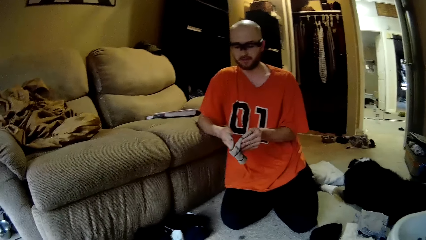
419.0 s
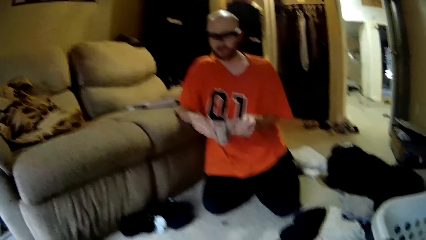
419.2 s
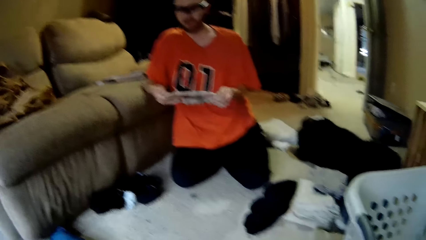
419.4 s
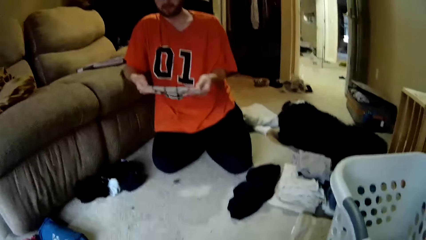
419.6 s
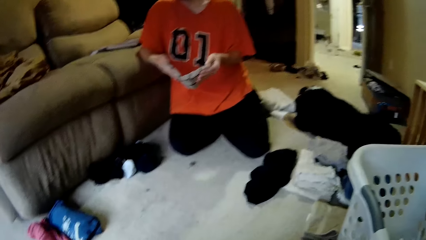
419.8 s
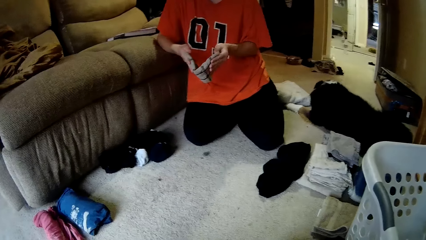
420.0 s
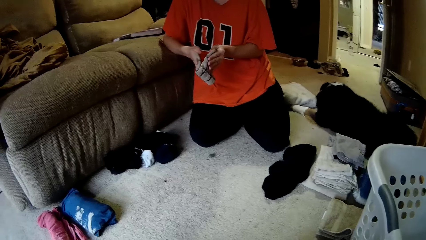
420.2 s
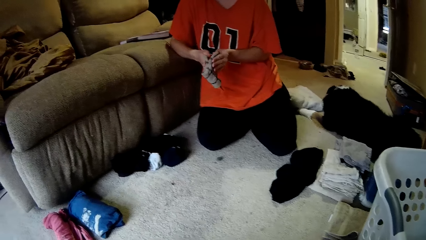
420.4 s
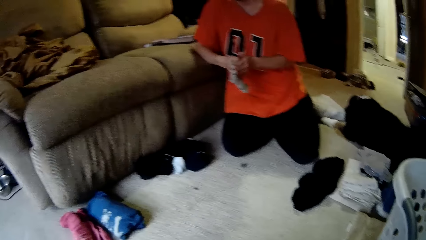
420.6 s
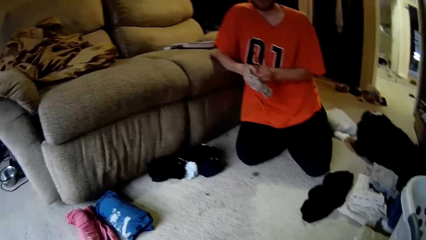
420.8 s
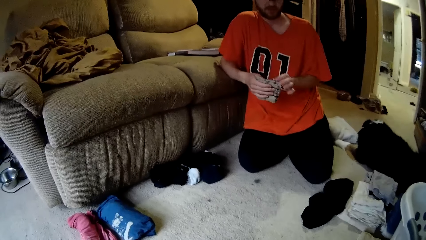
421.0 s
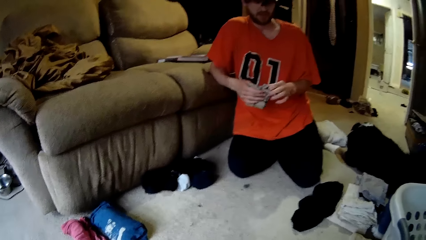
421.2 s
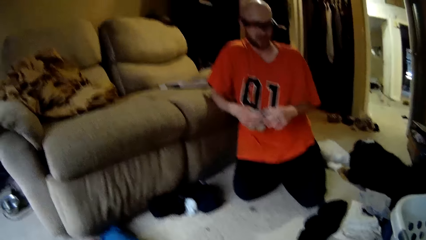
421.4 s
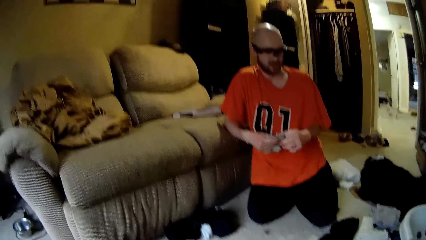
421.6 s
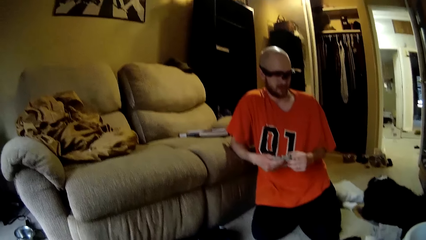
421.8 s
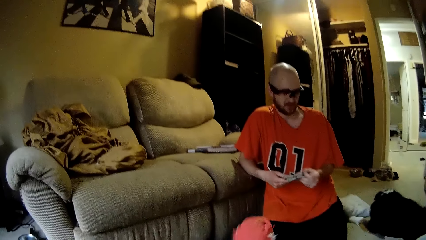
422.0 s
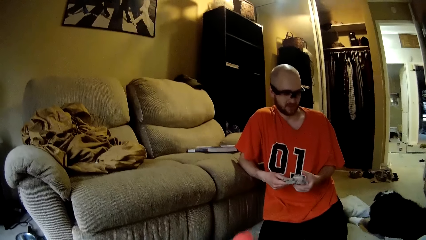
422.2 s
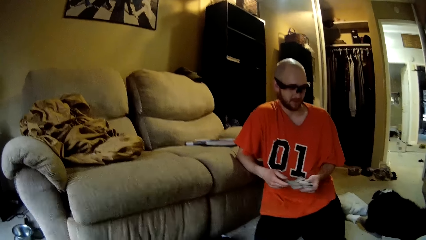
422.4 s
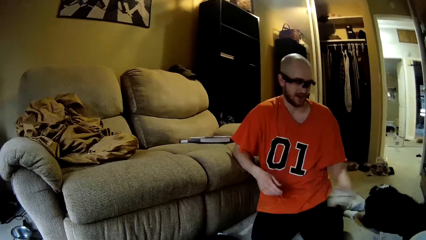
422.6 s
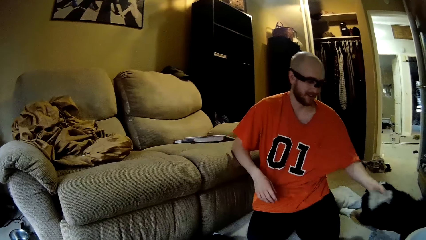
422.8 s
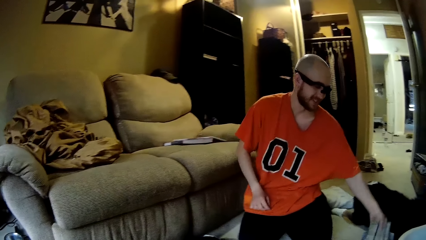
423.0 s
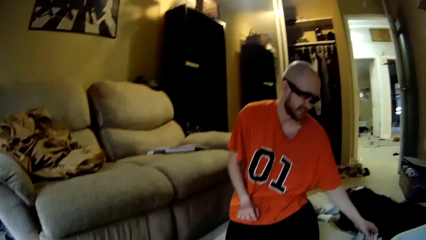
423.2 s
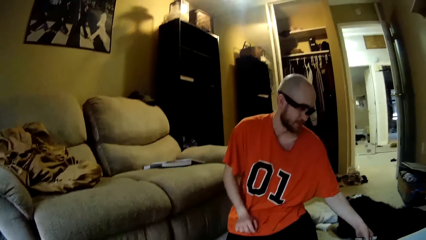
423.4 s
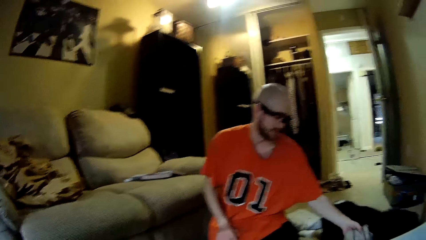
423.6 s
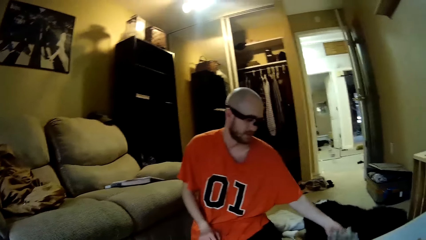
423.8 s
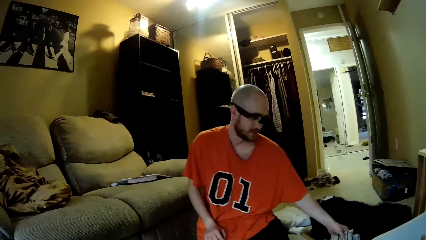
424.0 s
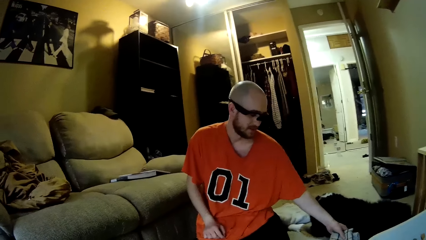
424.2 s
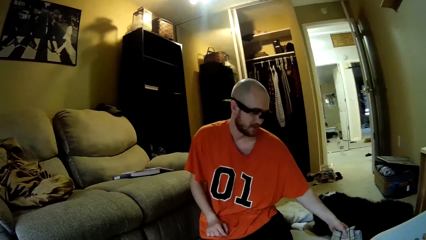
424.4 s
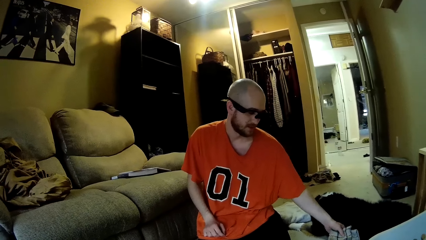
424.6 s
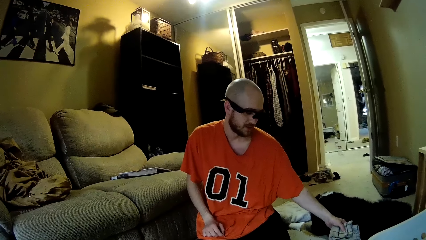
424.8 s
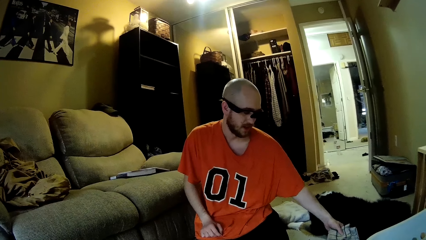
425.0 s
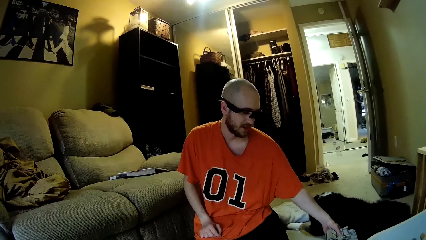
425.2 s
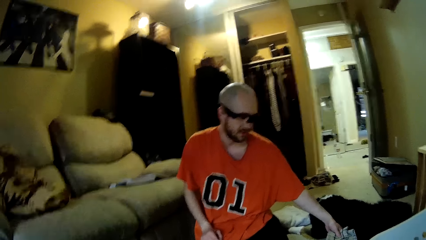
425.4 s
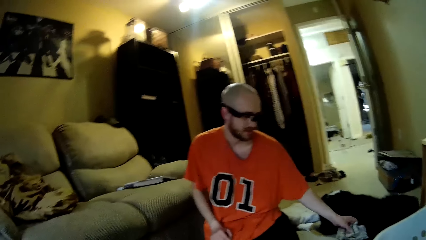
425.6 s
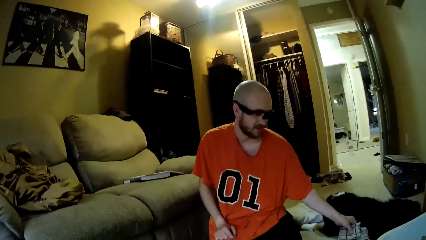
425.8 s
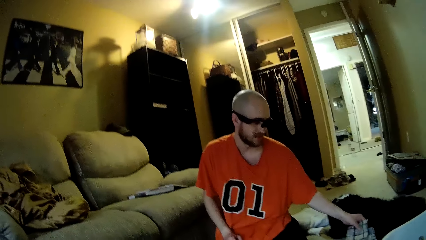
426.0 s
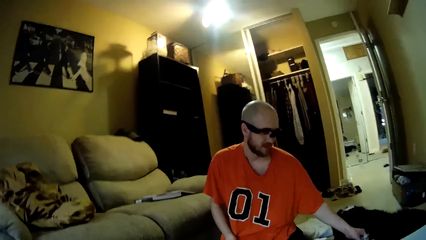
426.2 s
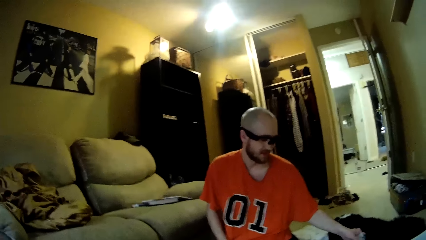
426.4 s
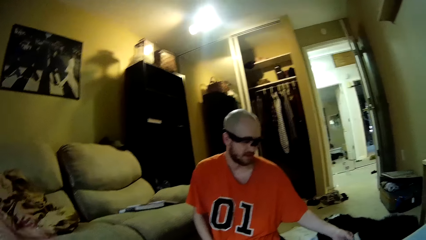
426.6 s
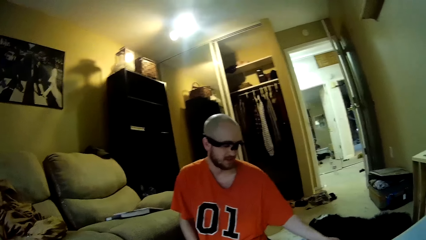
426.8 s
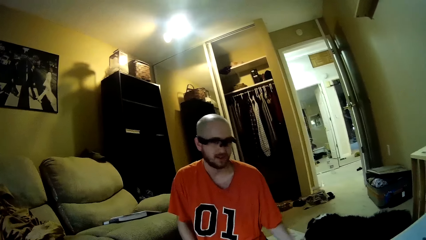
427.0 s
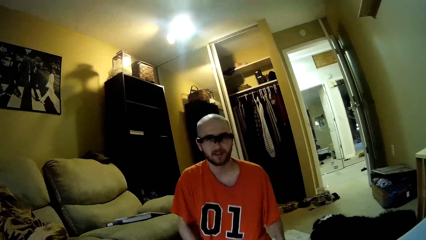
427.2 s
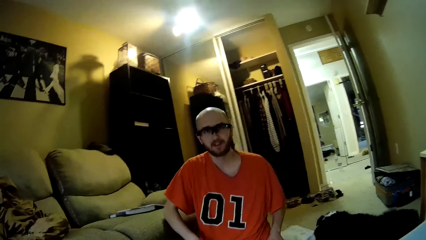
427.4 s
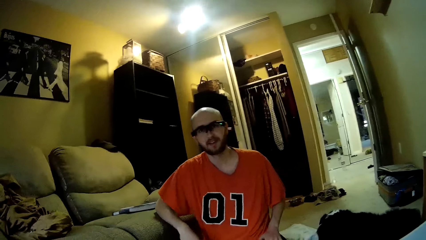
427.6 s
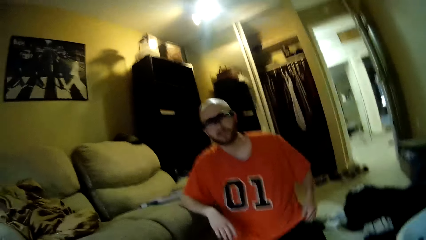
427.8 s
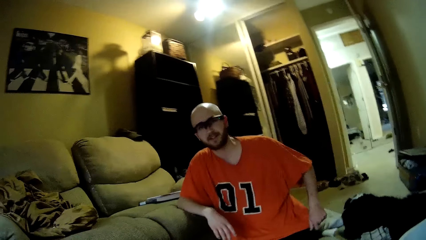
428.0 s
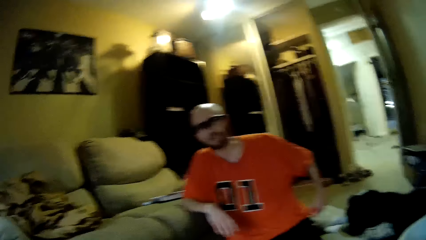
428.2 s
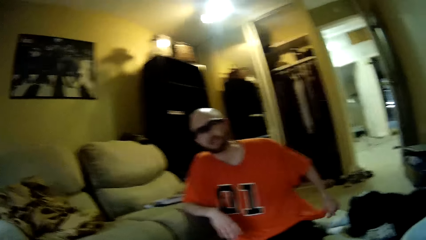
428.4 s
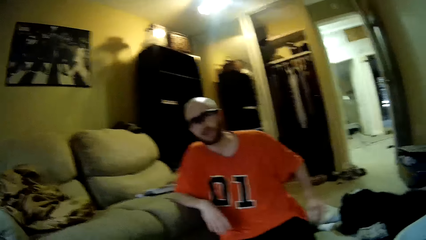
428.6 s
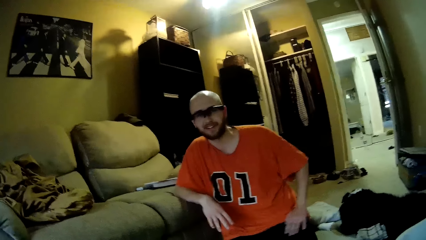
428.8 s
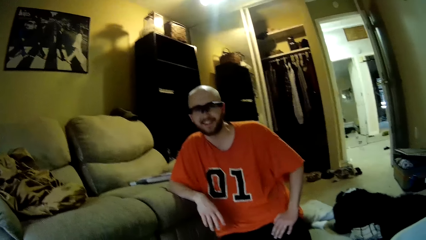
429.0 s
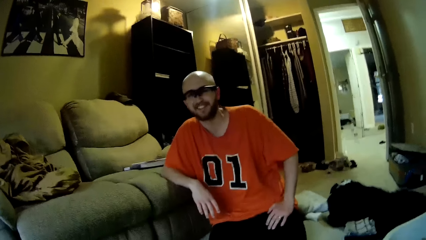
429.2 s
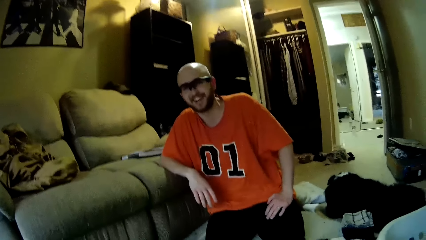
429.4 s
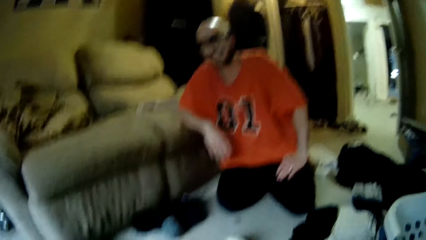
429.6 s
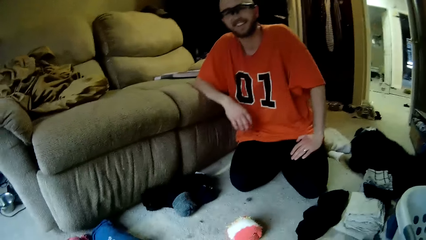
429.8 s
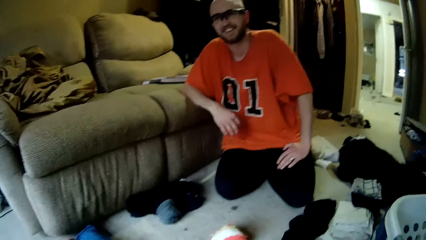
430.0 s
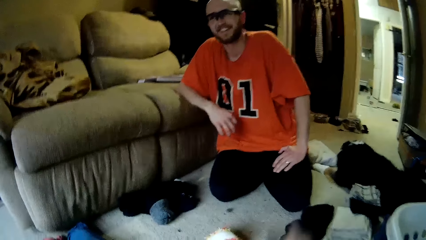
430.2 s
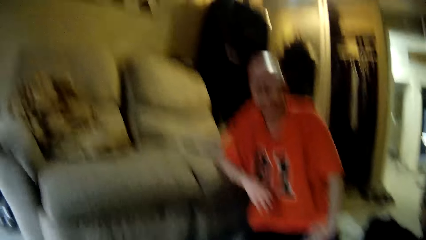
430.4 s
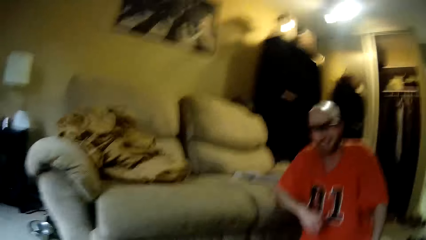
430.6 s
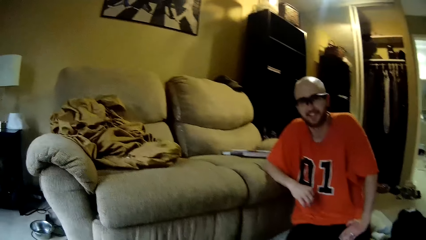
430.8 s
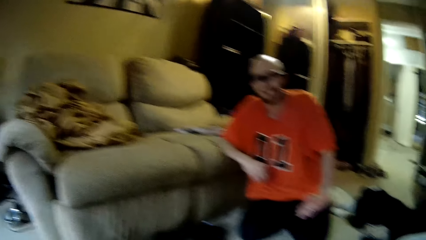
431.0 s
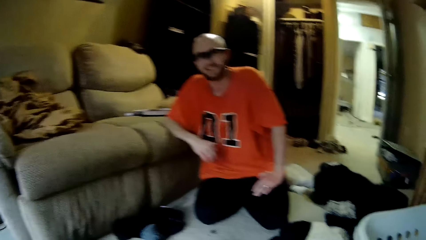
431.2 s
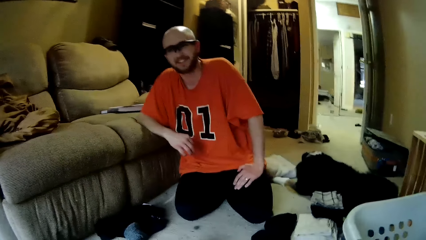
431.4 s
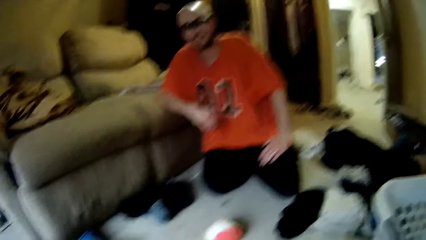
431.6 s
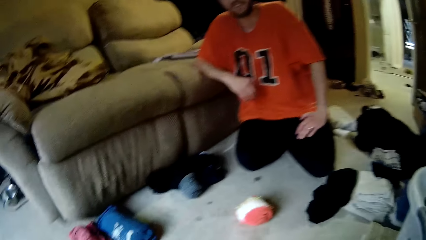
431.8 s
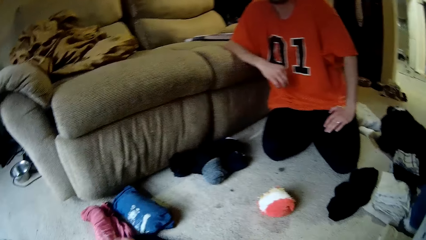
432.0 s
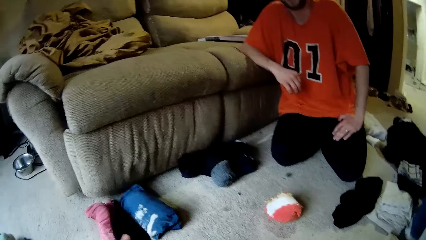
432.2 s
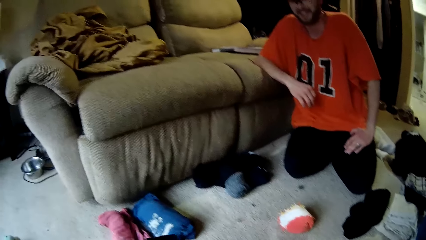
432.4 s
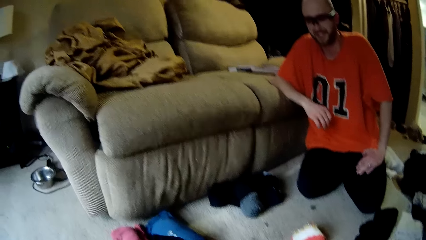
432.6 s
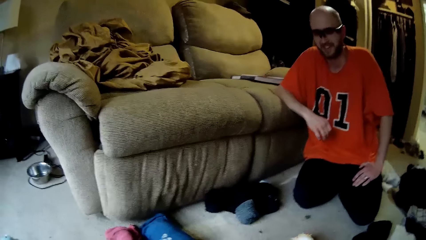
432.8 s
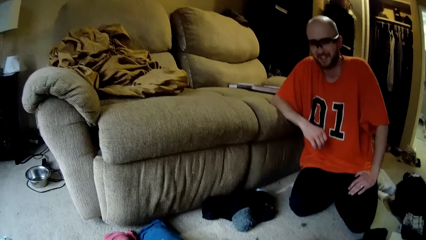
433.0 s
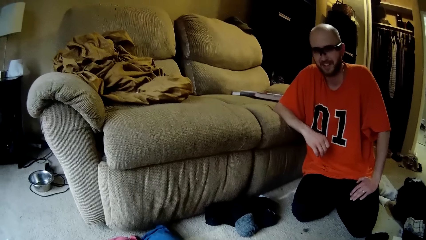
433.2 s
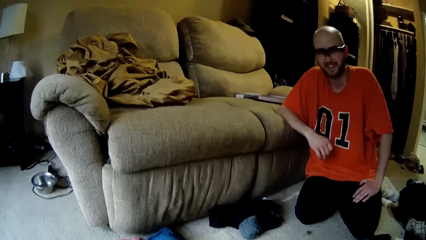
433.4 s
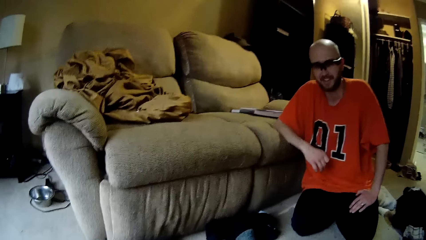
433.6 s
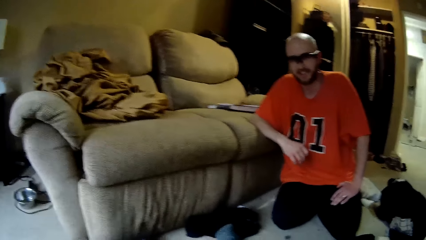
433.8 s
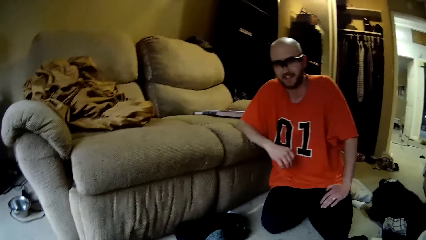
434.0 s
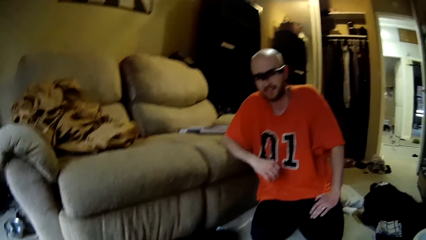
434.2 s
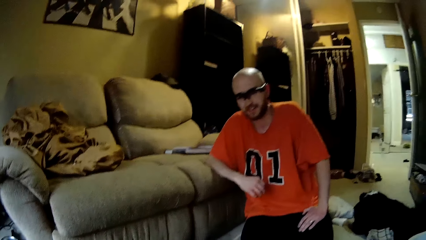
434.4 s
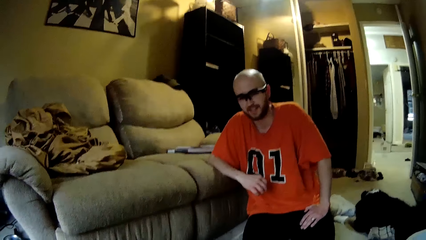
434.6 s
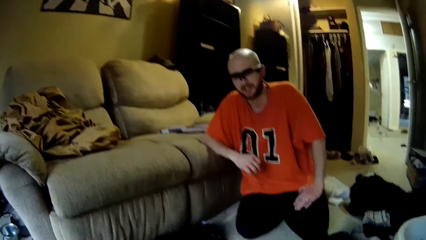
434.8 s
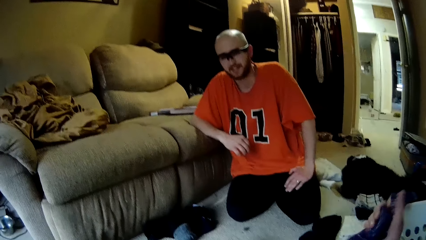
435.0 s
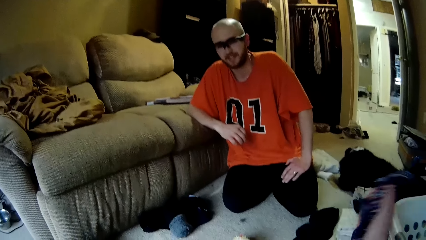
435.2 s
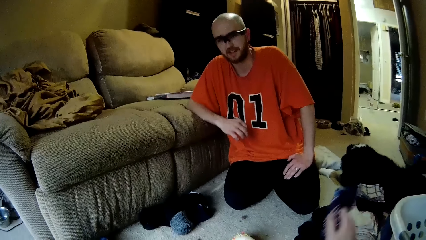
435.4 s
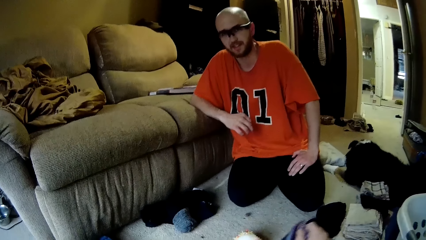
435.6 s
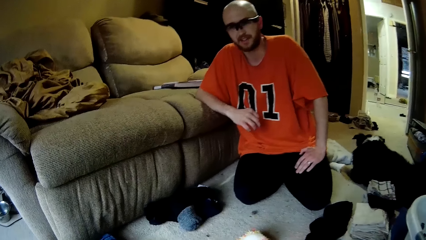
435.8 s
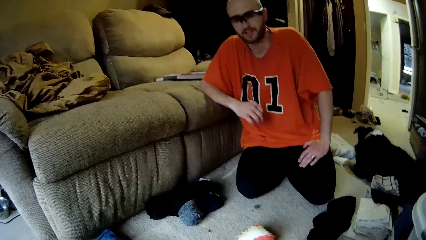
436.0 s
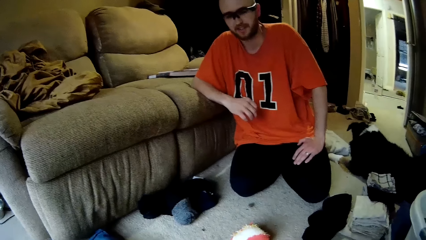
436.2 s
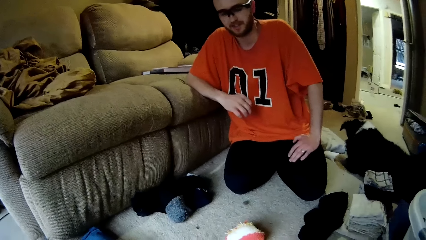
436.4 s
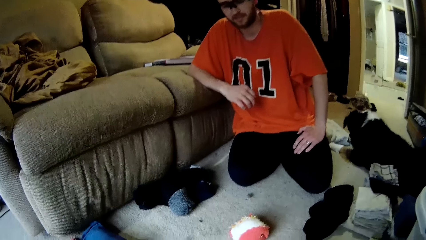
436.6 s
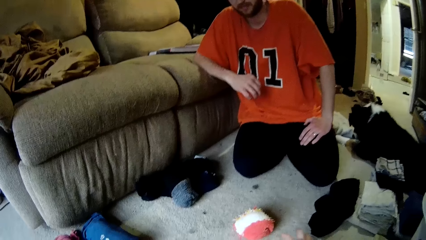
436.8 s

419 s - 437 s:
A man drops the napkin on a stack of clothes with his left hand. The man dialogues to the camera wearer. The camera wearer folds a cloth. She swings the cloth with her right hand. She holds a sock with her left hand. She holds the sock with her right hand.
